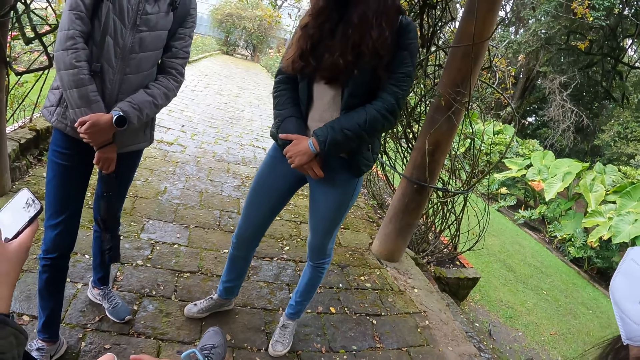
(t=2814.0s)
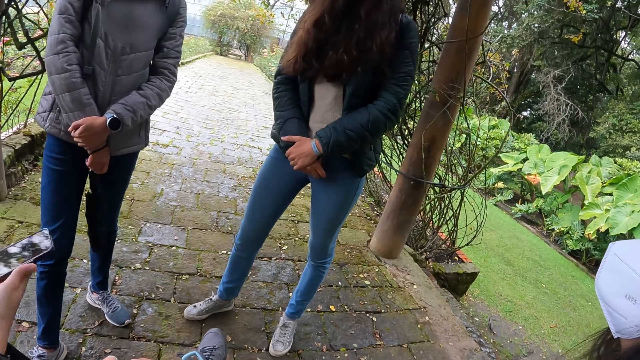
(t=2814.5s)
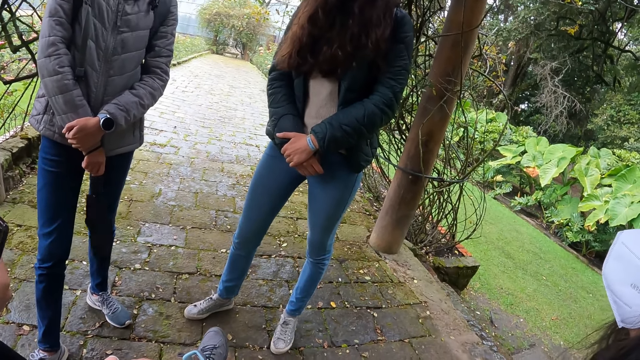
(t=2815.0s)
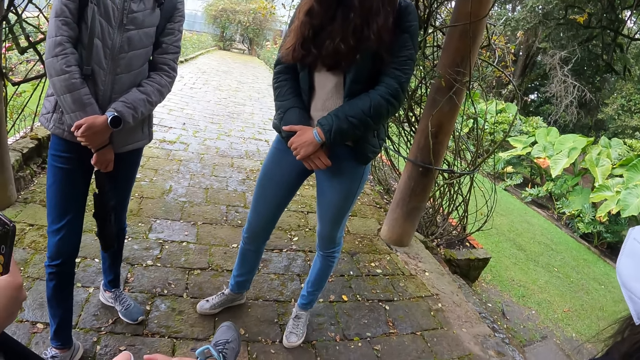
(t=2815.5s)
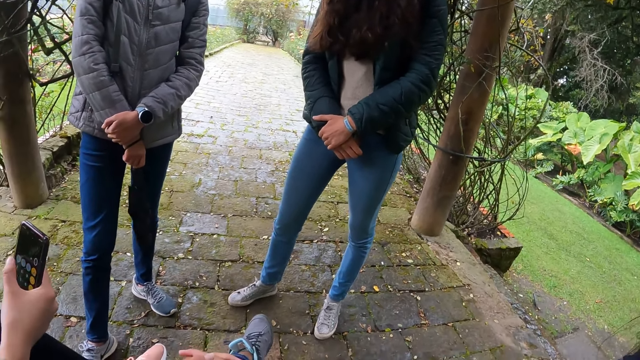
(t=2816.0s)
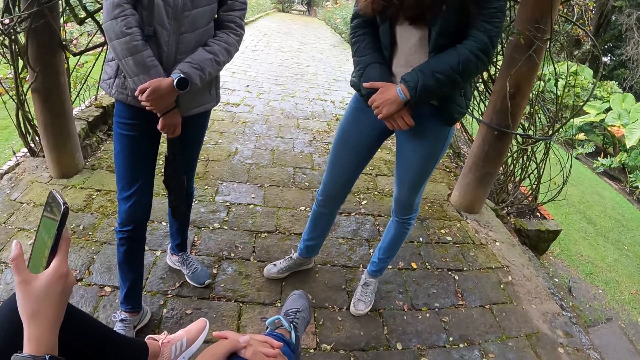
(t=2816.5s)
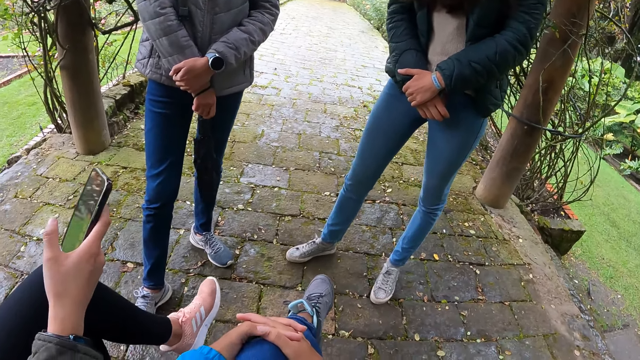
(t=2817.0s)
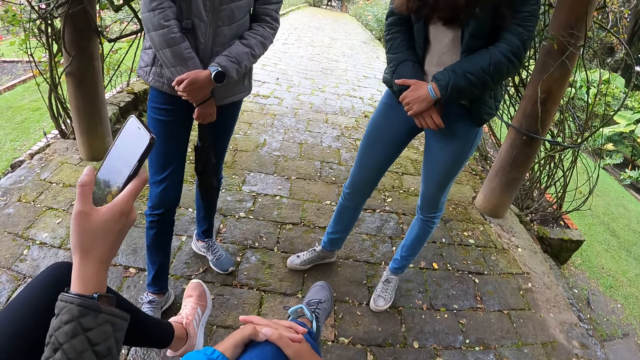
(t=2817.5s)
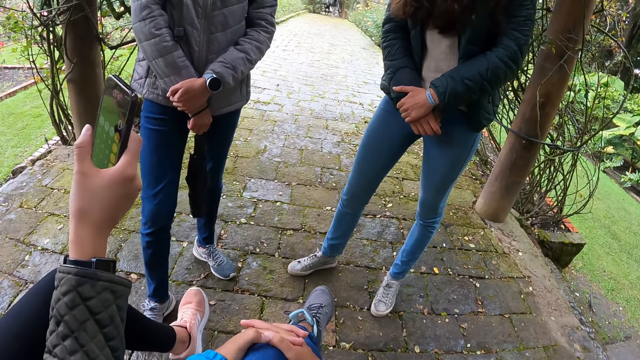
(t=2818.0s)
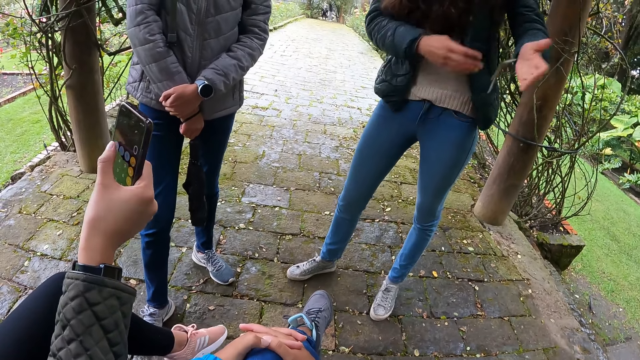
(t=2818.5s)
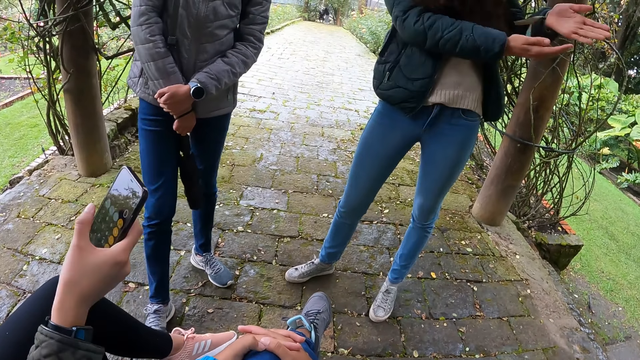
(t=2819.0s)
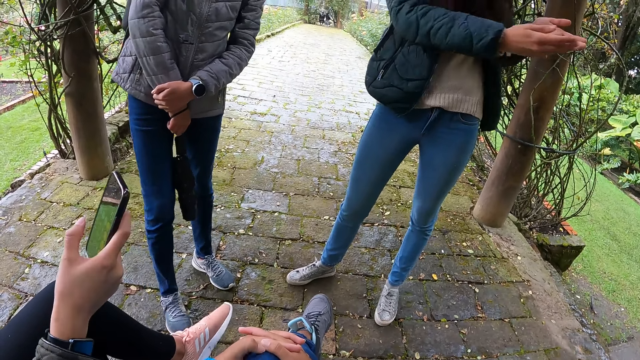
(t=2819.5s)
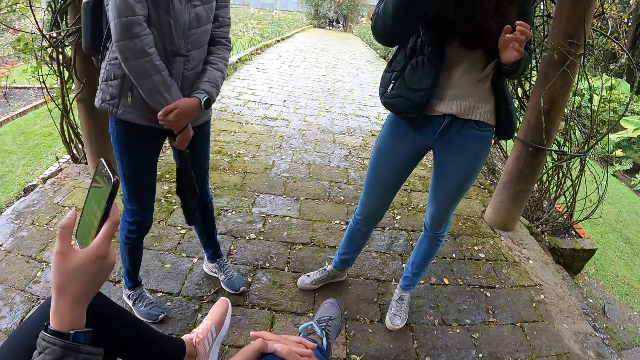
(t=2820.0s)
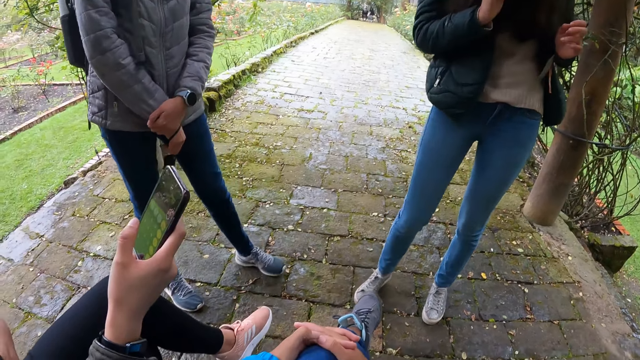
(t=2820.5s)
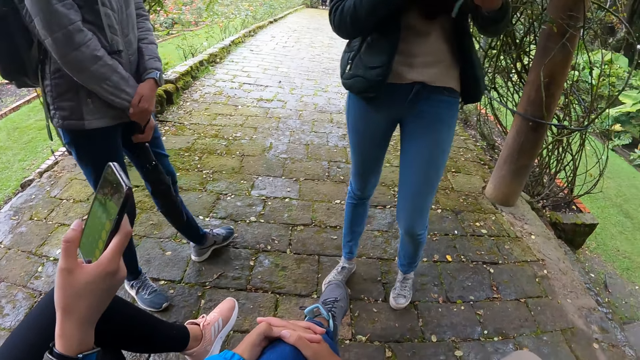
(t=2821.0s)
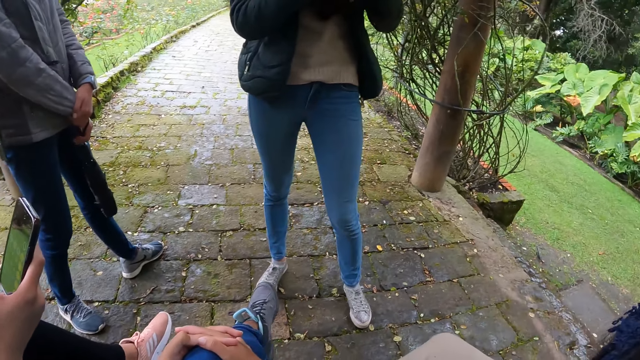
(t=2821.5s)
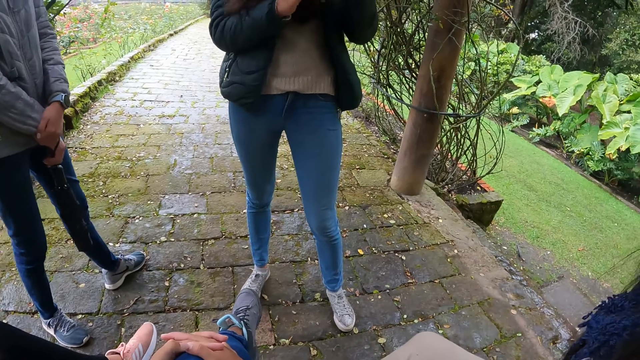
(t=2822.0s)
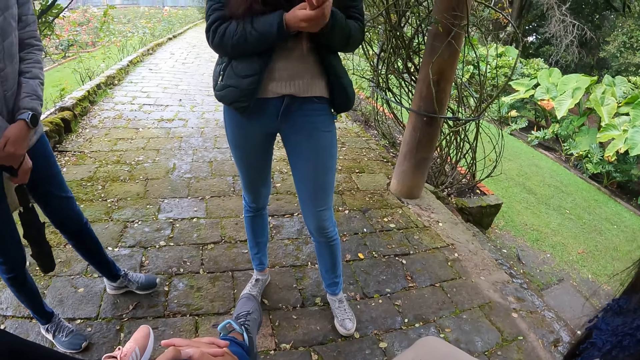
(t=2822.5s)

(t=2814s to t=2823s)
A woman swings the umbrella. Another woman operates a phone and moves the phone up. A third woman interacts with the camera wearer and the other women. She gestures with her hands. The first woman moves side by side.

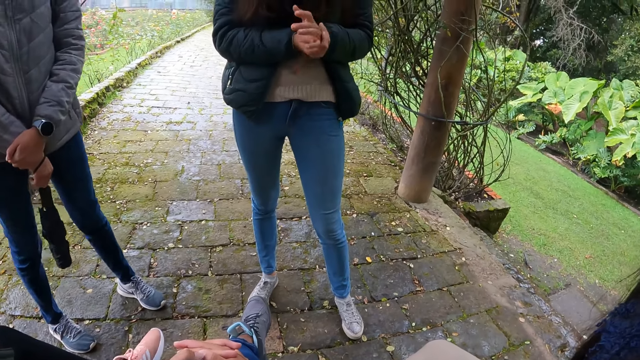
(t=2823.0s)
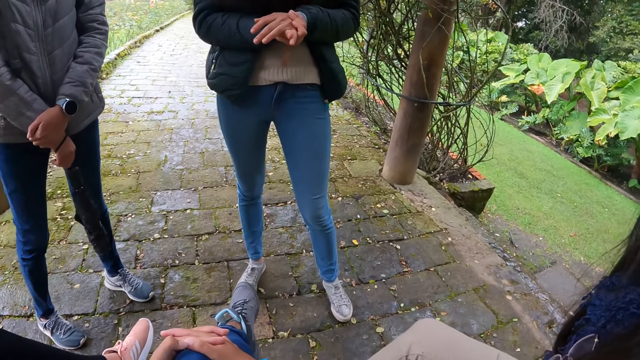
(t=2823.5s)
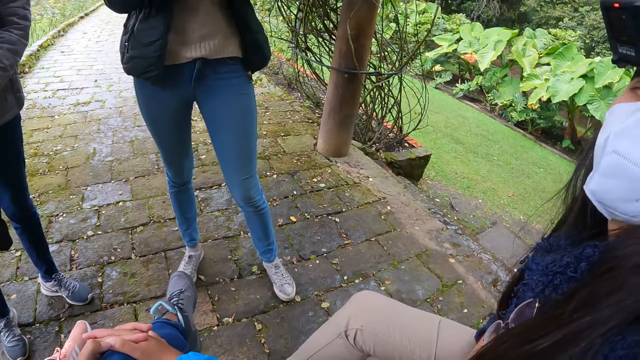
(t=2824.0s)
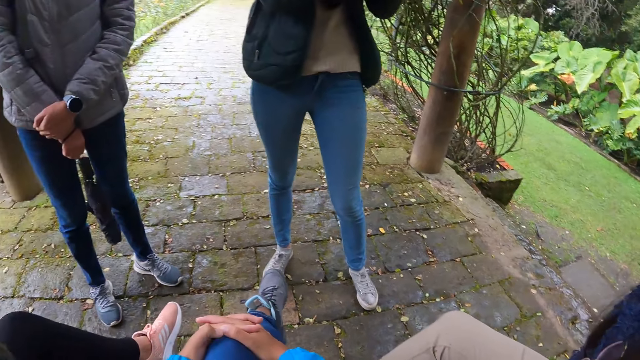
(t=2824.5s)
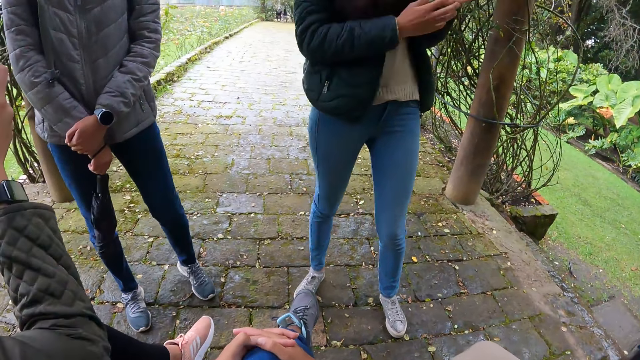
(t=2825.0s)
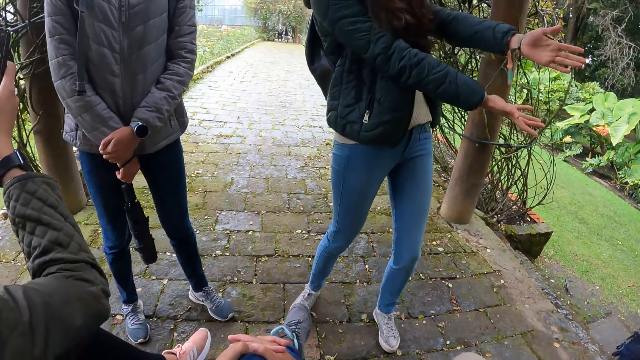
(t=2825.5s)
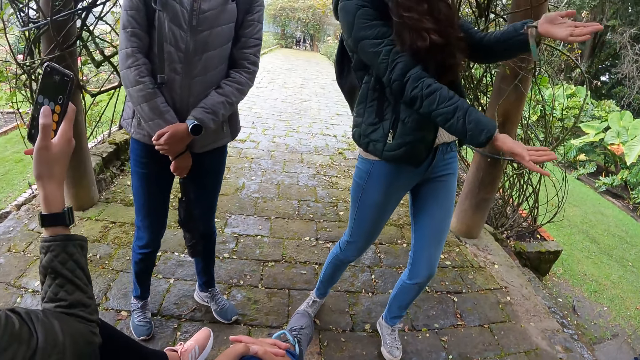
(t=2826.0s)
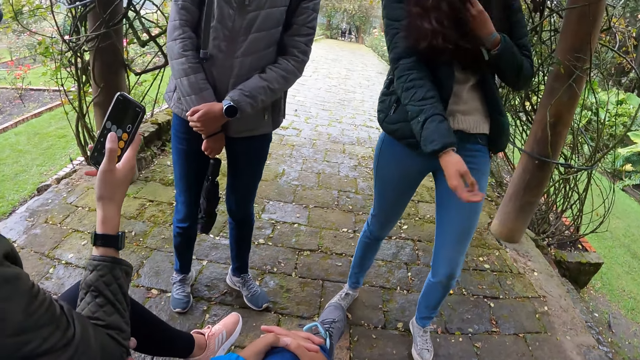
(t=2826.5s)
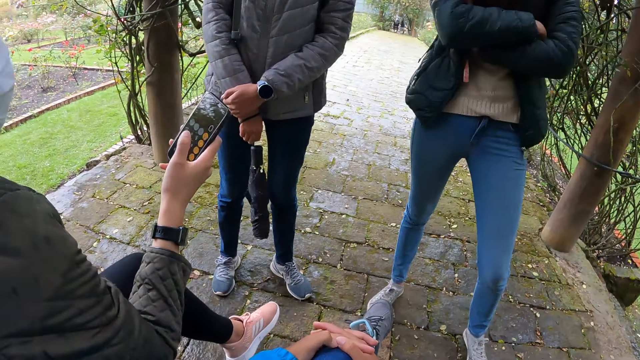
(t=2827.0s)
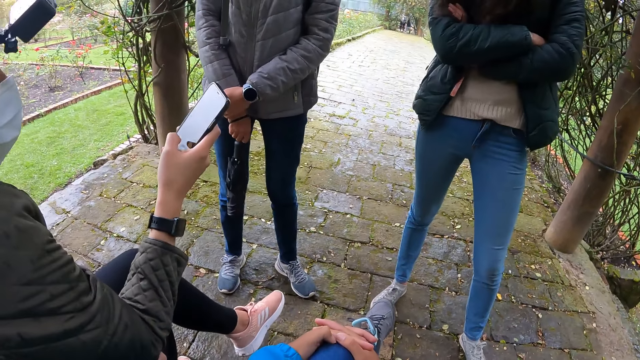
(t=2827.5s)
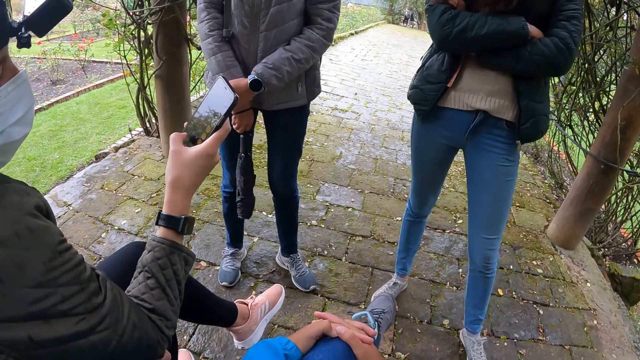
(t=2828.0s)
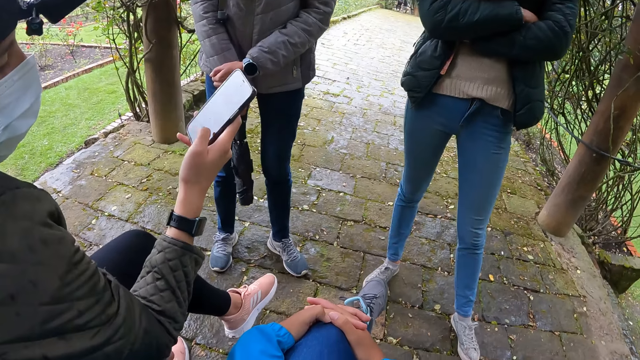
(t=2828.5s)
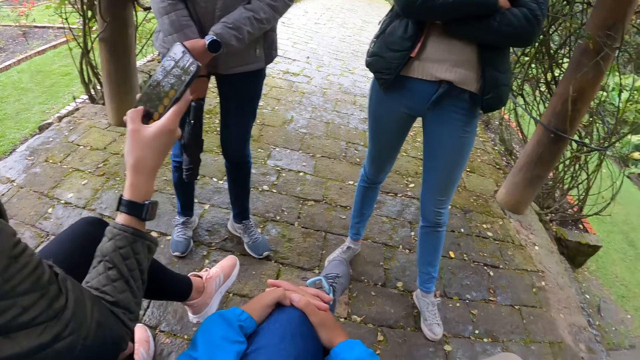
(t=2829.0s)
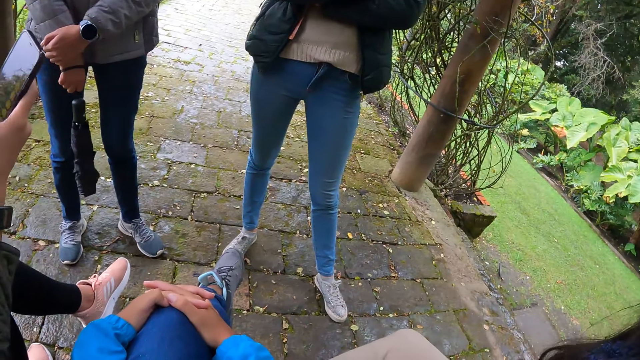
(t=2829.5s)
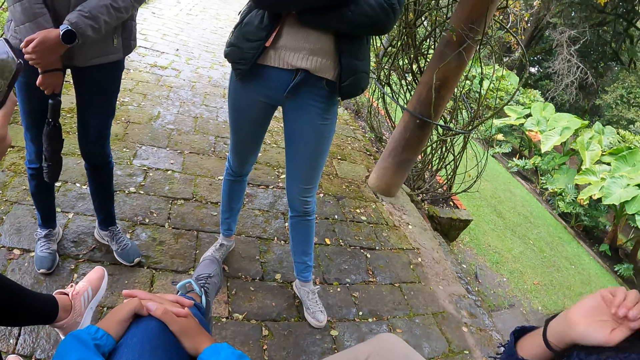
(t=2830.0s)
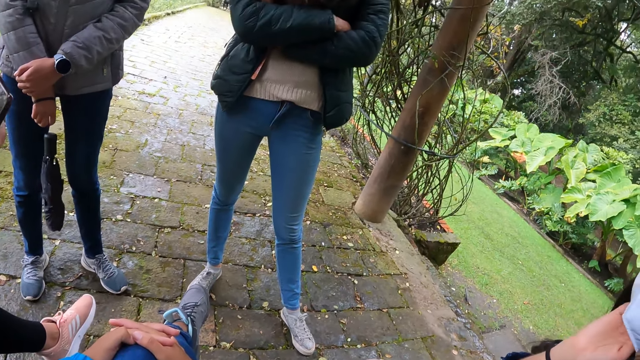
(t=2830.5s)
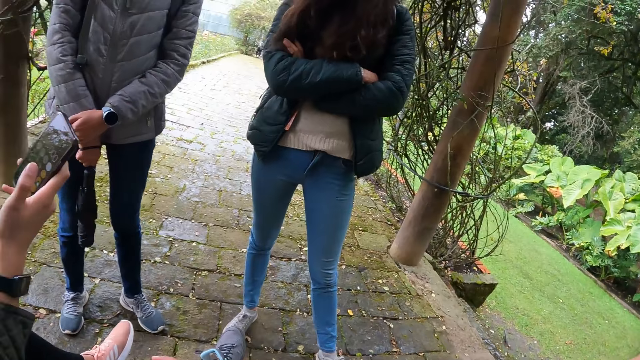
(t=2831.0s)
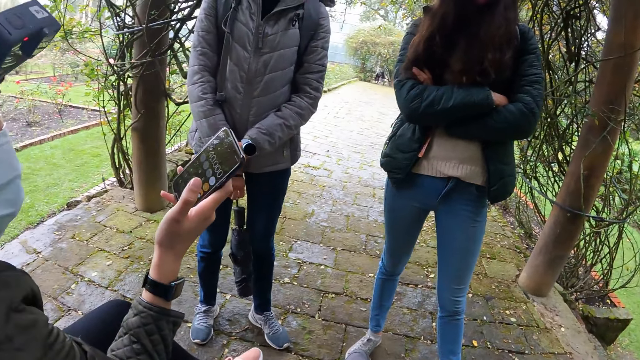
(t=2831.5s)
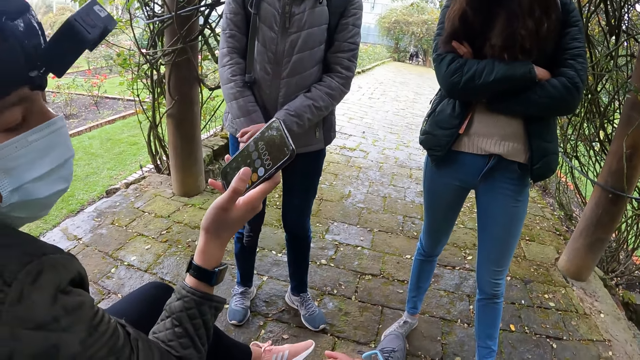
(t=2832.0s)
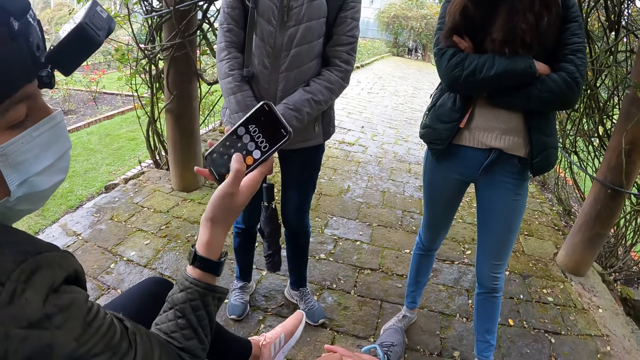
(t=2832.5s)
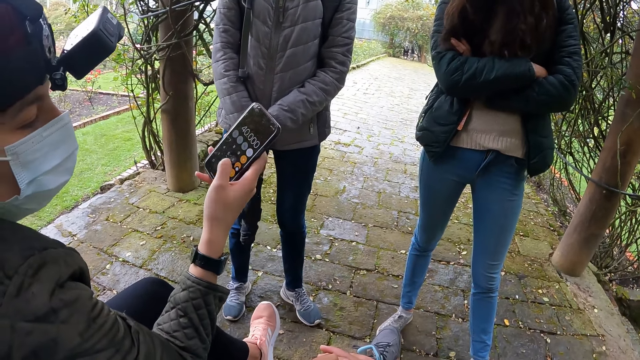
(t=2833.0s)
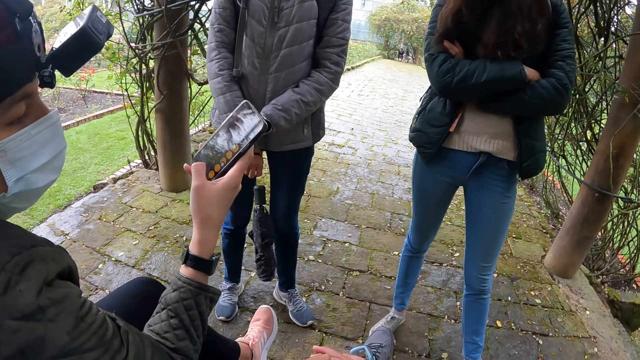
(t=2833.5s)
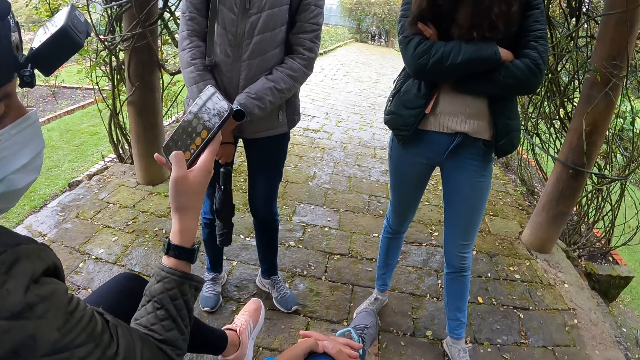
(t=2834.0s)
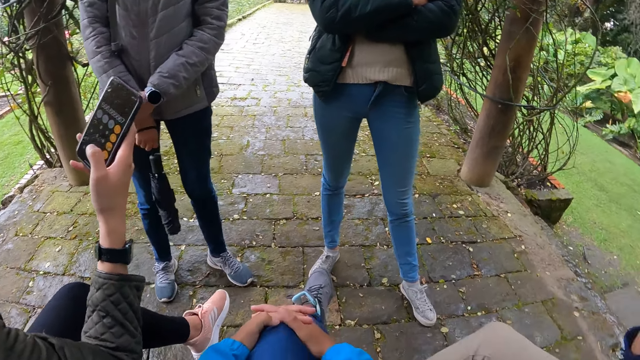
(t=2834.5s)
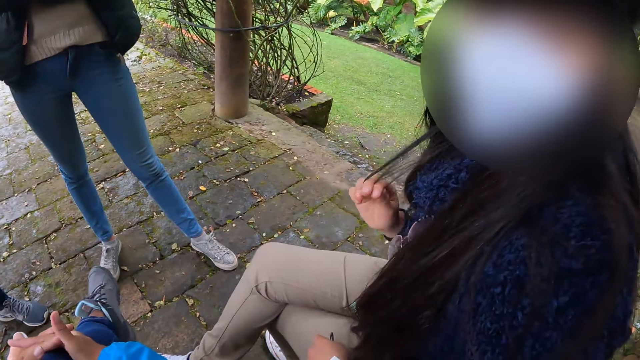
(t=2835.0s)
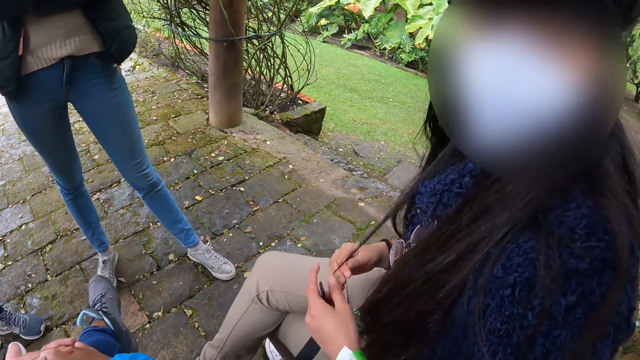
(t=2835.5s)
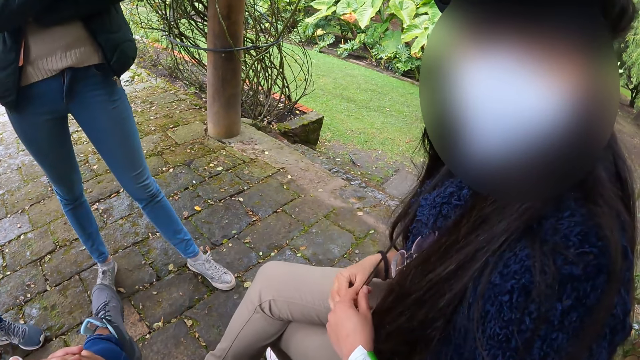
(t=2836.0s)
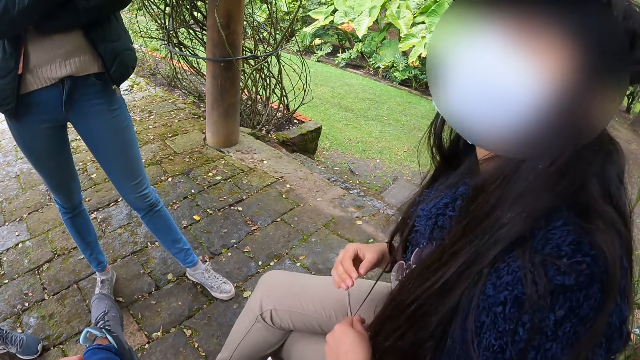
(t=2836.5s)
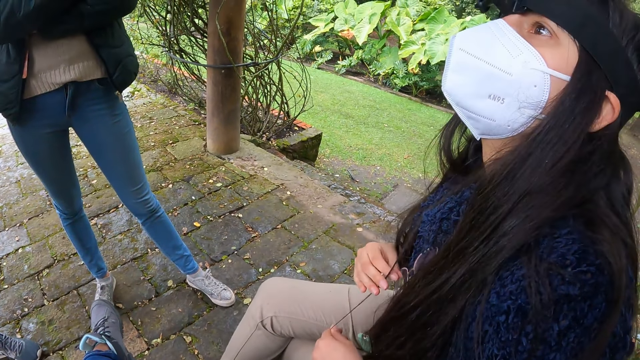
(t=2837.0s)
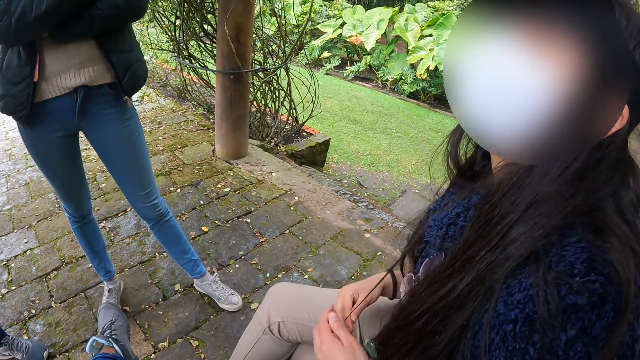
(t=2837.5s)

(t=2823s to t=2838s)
A woman interacts with the camera wearer, another woman, a third woman and a fourth woman. A person moves both hands. Another person holds a phone. The first person folds hands and operates a phone. A third person moves the right hand. The camera wearer looks at the second person. The first person operates a phone. The camera wearer looks at the third person. The third person holds her hair and looks up.
